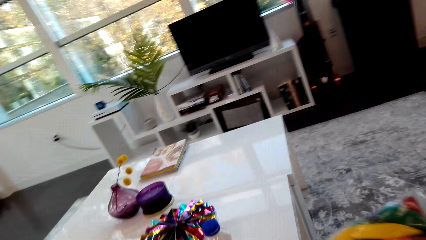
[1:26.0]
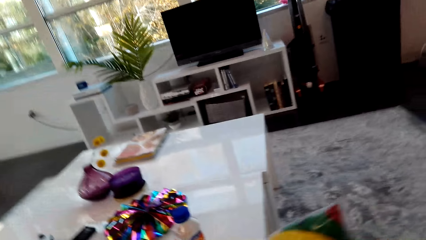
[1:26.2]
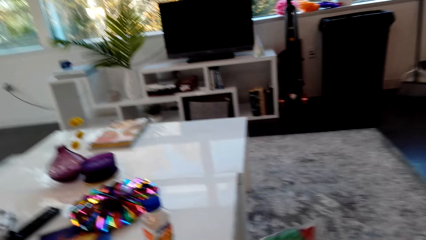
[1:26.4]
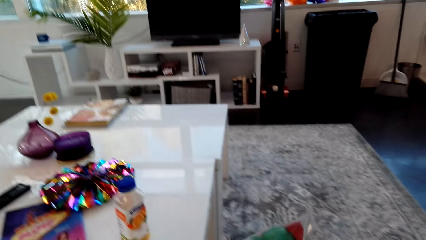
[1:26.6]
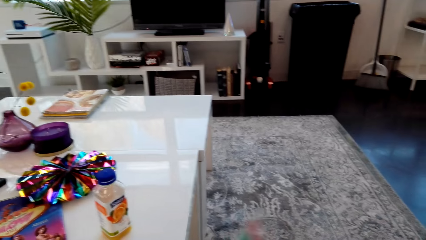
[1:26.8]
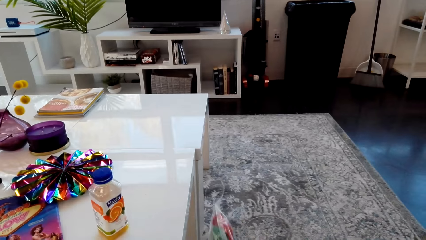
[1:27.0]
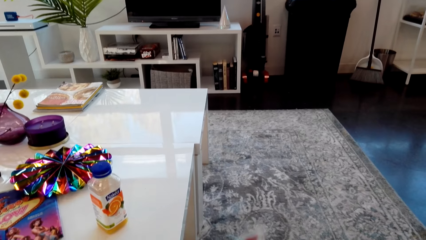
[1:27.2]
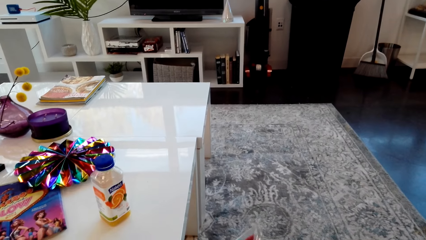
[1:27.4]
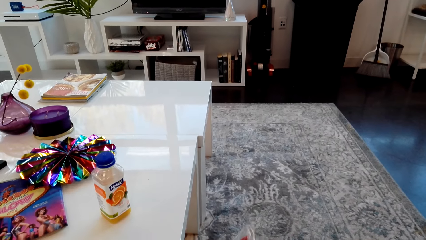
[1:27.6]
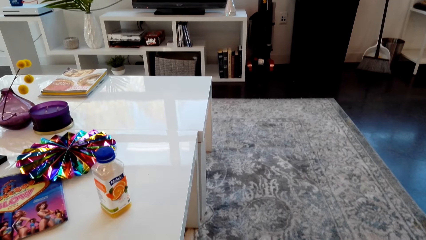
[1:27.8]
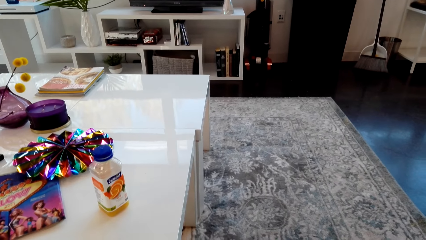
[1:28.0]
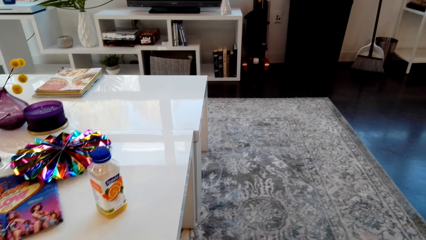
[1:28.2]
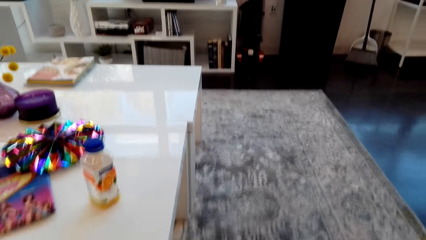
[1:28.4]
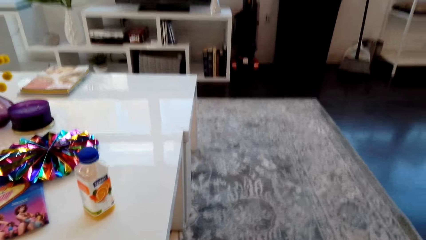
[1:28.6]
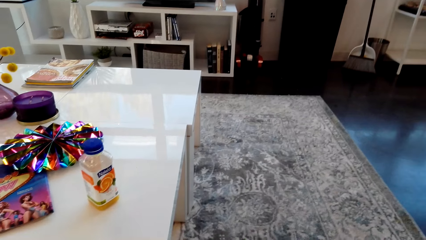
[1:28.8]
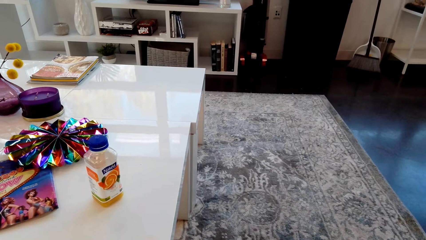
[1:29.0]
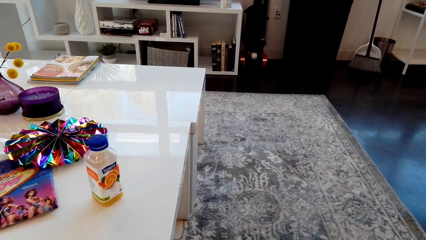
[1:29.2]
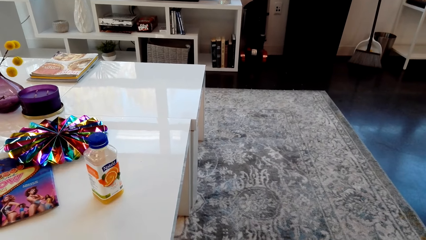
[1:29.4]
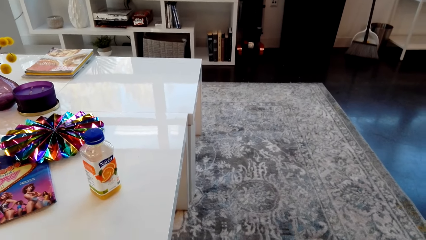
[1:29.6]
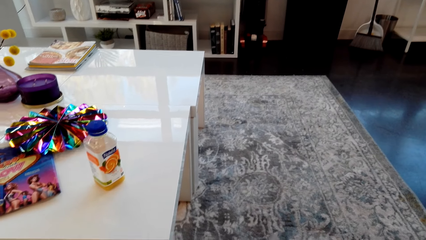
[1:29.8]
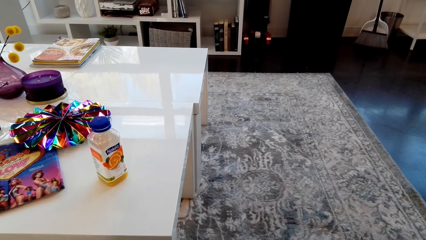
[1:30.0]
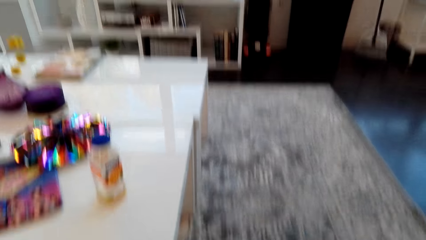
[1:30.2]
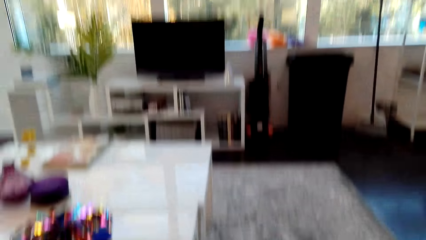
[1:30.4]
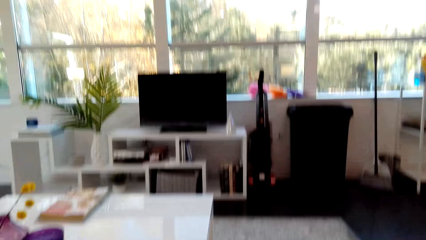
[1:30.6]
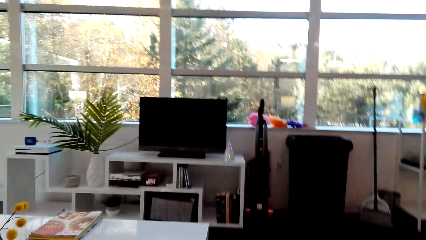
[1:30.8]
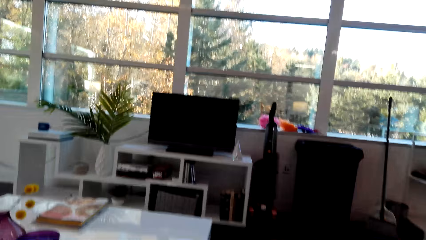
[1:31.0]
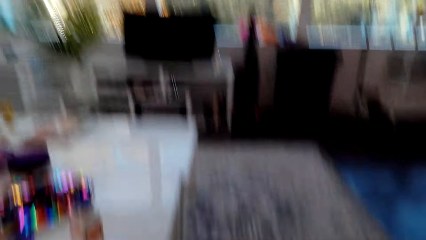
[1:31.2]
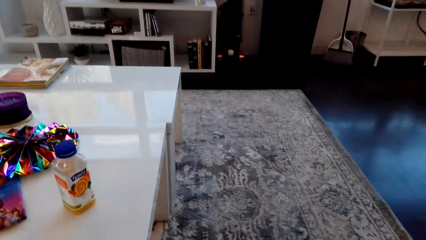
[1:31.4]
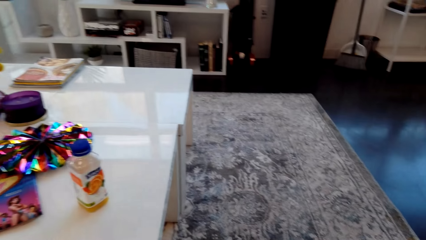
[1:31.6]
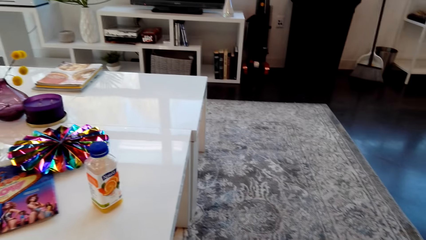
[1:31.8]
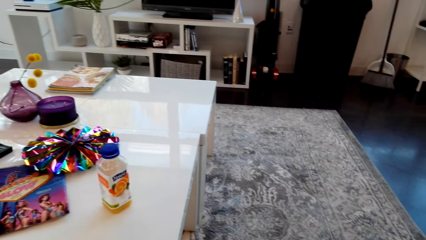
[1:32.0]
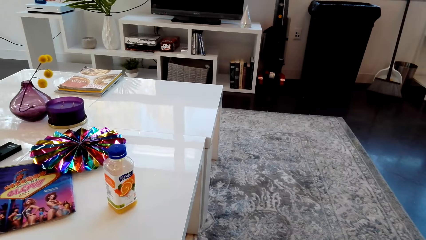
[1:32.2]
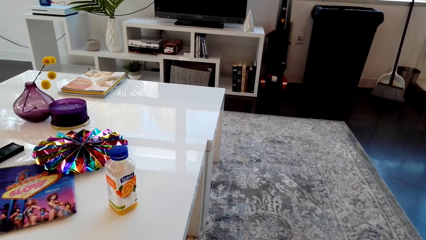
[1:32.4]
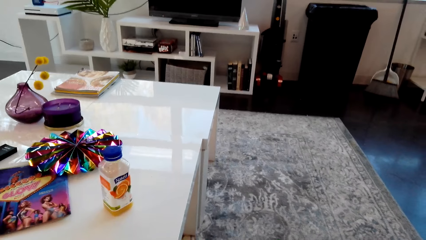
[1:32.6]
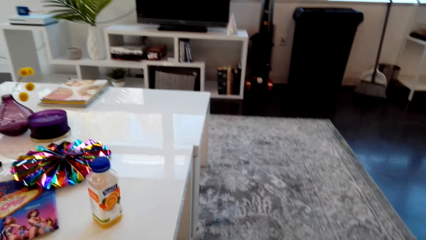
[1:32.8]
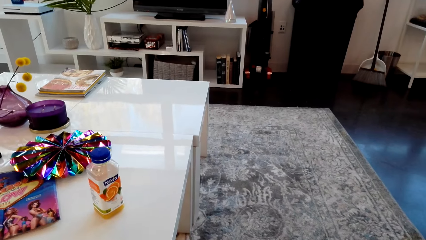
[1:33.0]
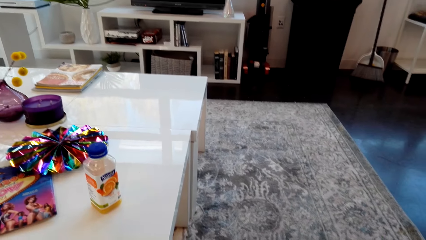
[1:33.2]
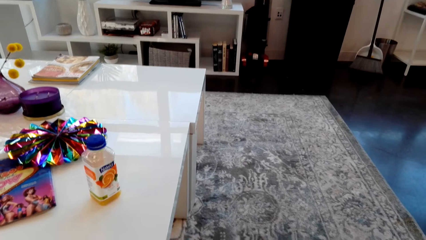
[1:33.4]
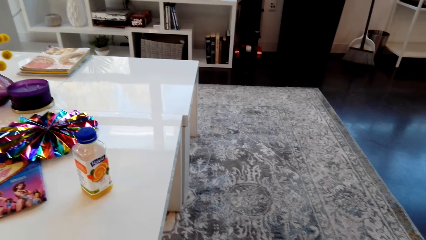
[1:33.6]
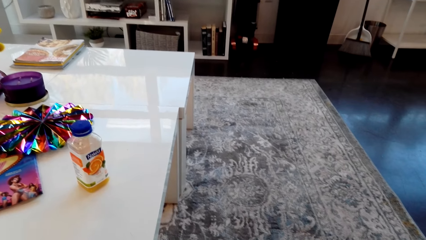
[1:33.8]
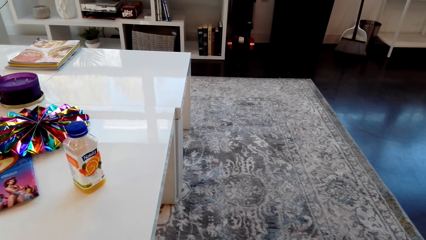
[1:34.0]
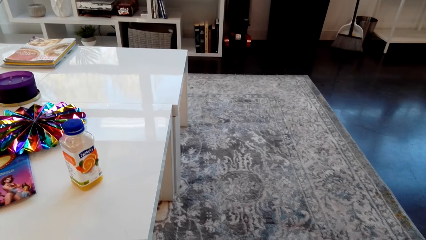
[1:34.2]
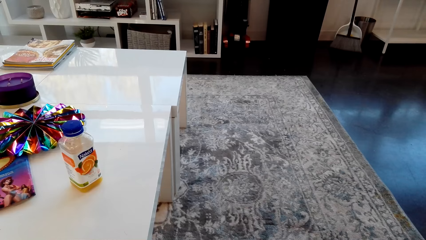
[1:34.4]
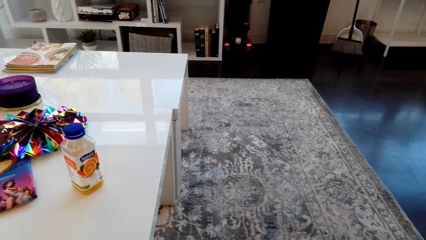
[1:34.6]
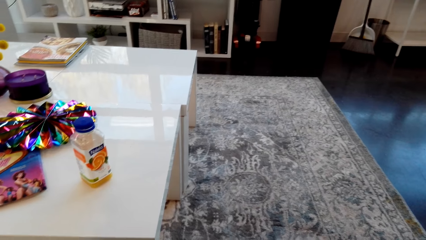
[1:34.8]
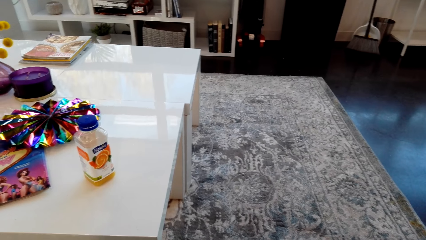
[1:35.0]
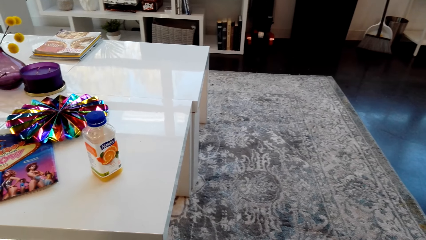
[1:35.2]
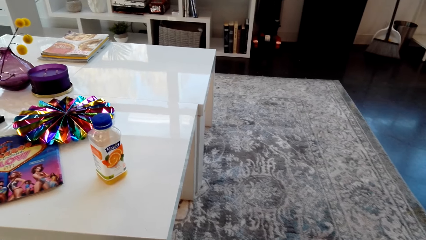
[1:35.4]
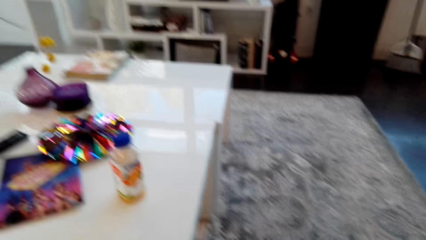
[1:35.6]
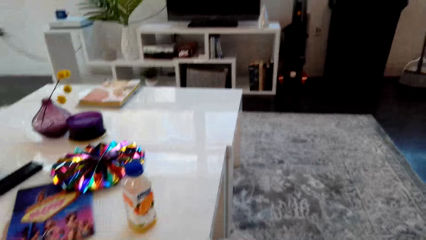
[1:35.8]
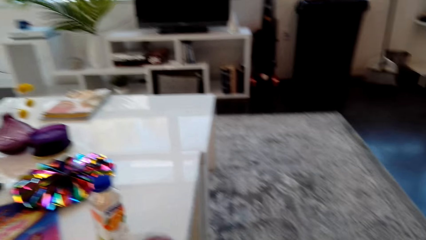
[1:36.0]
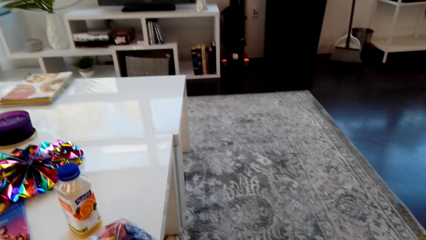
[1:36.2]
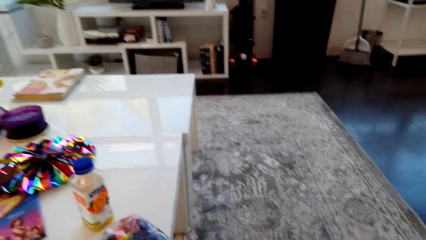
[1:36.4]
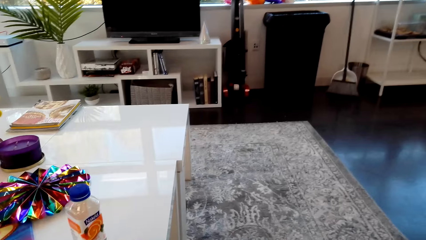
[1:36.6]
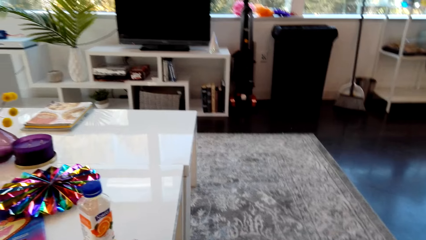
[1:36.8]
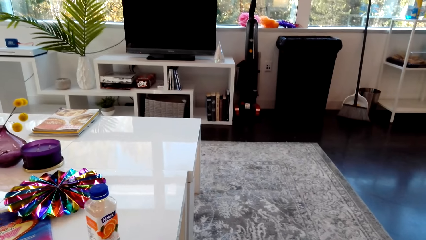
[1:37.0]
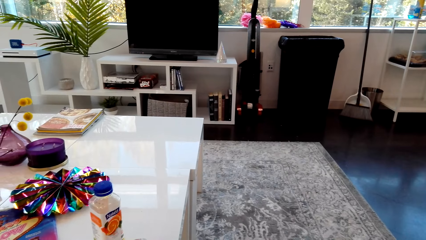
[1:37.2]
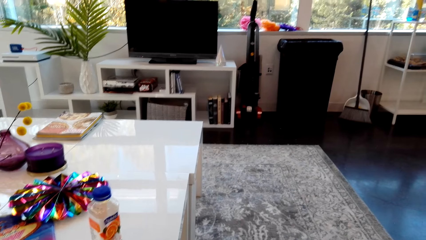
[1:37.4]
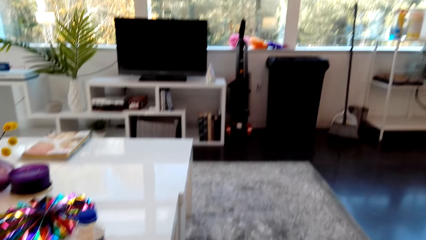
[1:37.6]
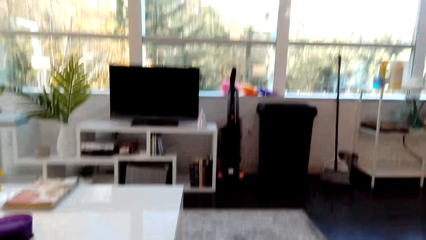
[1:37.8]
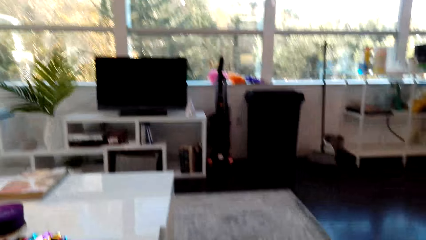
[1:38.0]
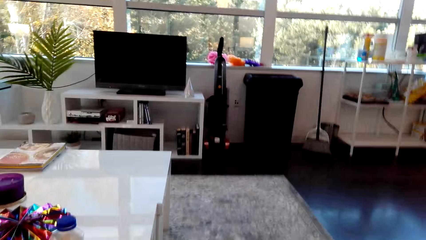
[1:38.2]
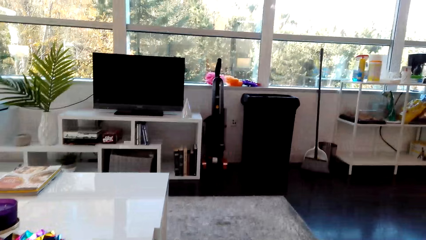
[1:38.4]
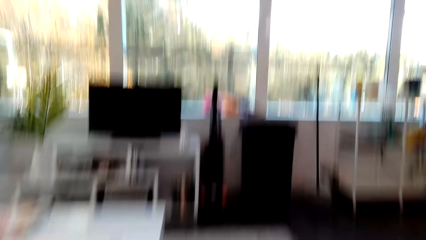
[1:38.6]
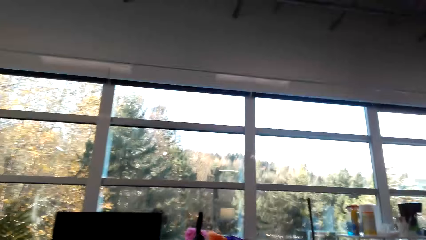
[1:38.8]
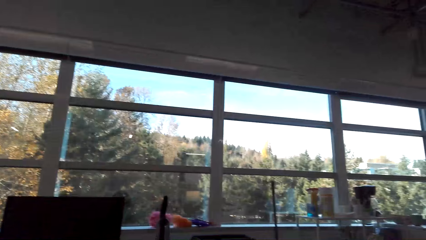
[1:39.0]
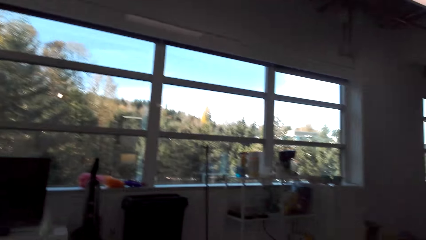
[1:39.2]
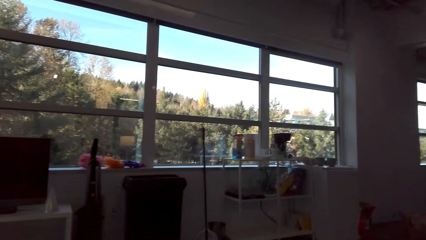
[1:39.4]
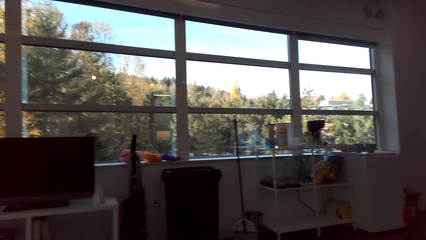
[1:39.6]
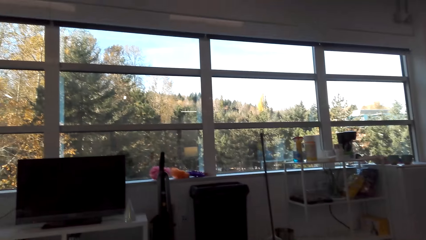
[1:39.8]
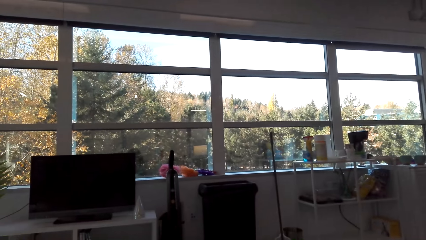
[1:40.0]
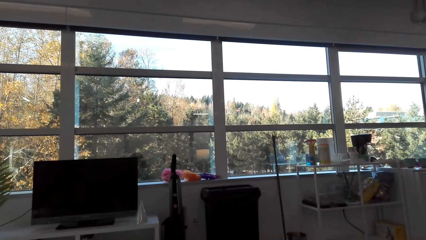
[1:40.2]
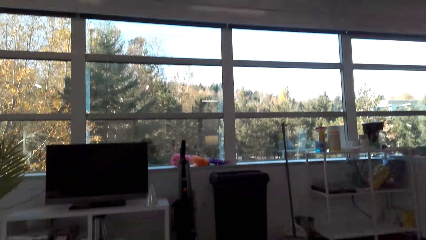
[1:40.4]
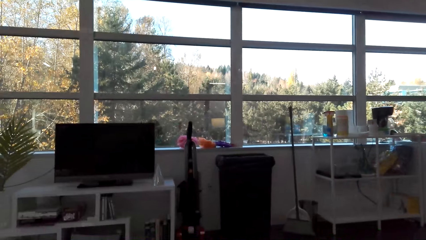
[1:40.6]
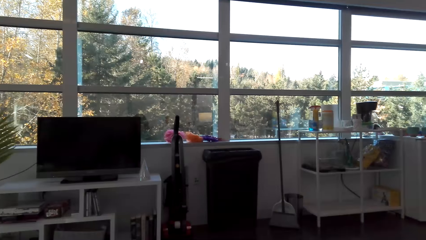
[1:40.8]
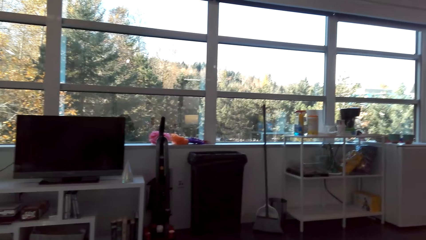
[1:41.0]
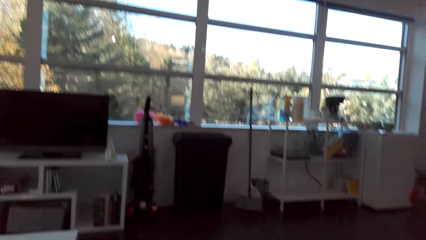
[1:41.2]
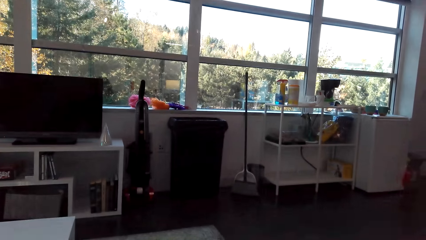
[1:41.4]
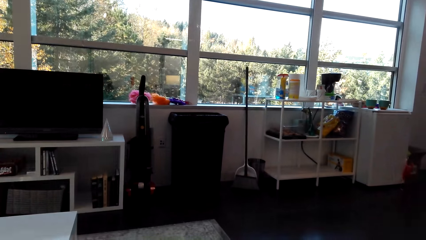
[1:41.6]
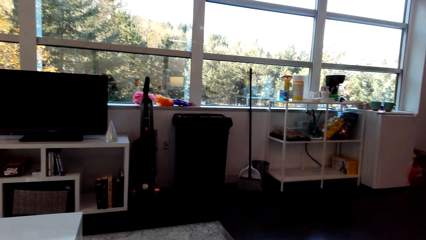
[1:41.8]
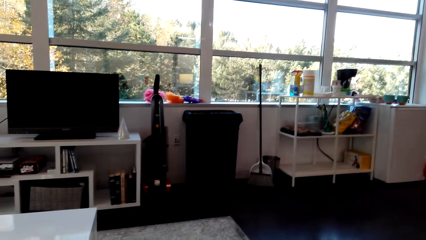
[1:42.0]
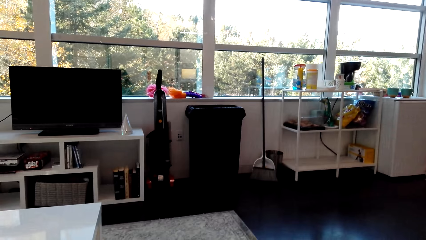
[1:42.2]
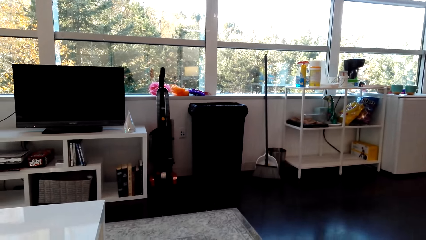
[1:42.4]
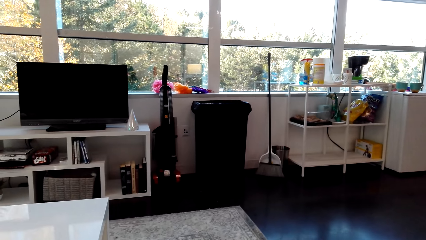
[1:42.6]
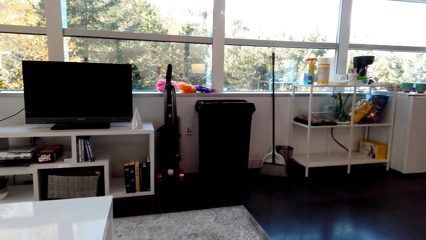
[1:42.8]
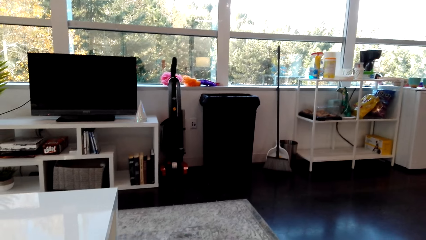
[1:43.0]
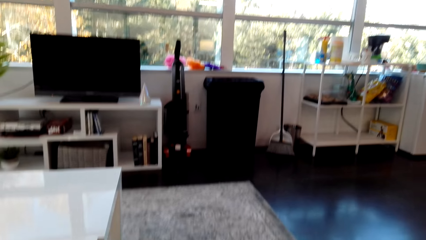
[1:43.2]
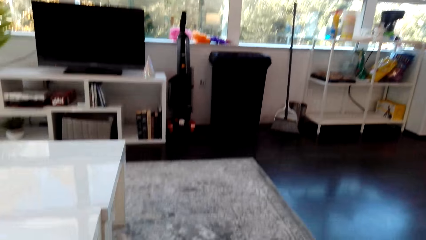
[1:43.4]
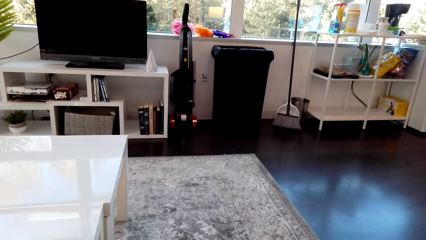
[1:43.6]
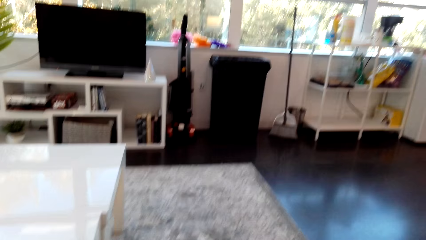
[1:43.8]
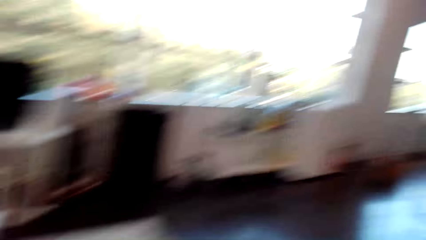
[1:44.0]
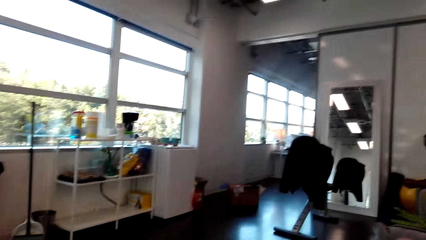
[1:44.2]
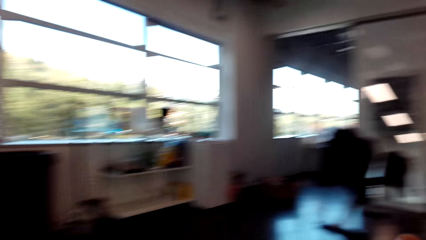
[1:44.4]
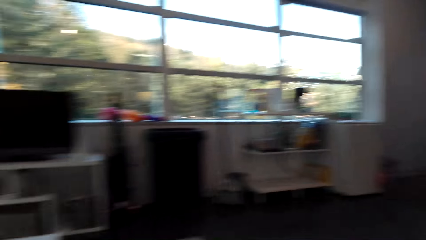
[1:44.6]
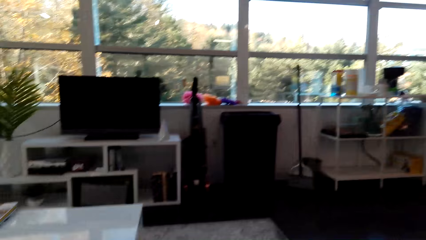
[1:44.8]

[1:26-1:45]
The camera wearer sits. They look in the balloon bag.
